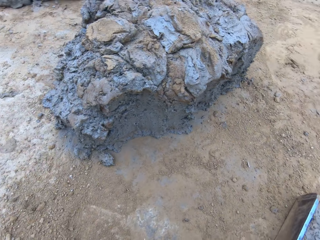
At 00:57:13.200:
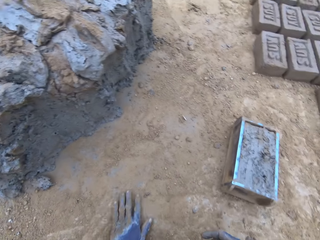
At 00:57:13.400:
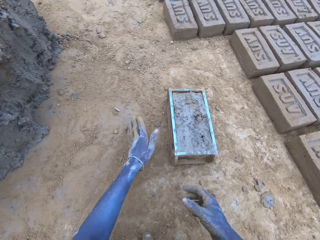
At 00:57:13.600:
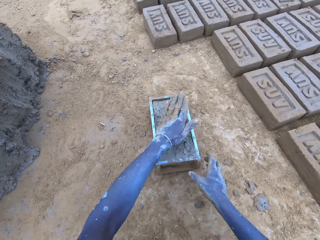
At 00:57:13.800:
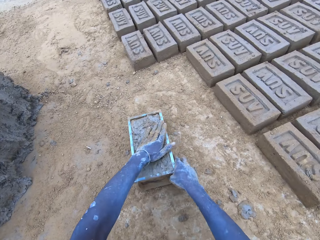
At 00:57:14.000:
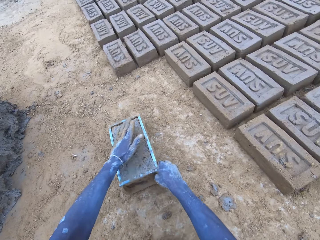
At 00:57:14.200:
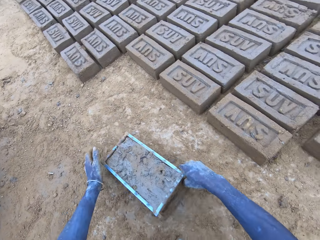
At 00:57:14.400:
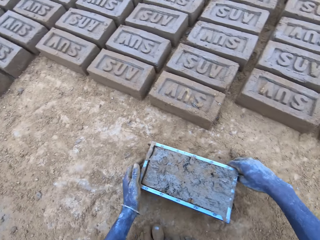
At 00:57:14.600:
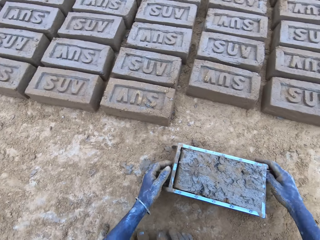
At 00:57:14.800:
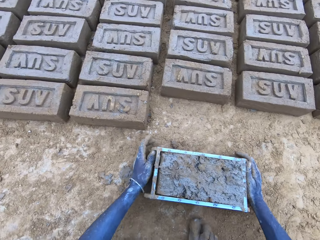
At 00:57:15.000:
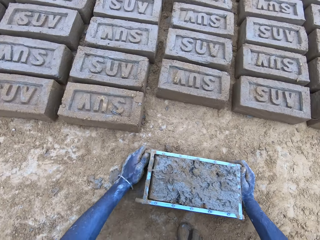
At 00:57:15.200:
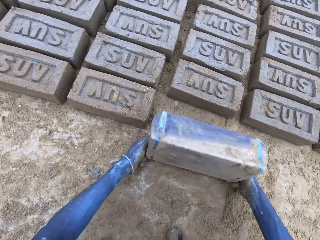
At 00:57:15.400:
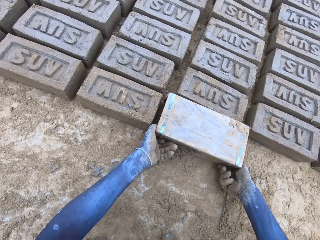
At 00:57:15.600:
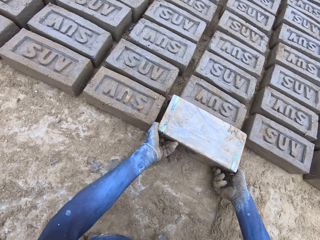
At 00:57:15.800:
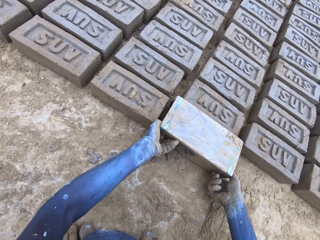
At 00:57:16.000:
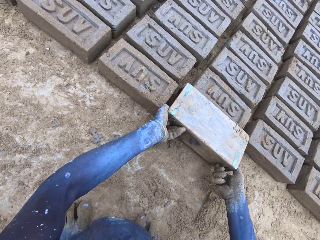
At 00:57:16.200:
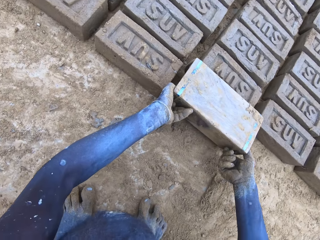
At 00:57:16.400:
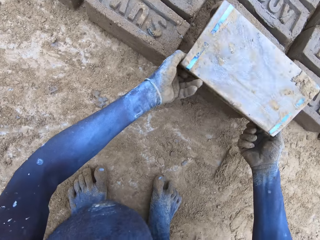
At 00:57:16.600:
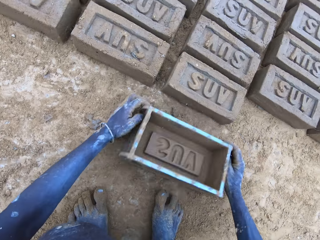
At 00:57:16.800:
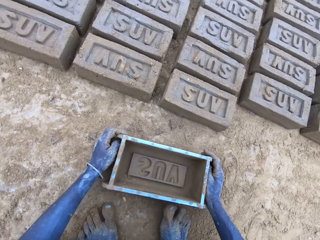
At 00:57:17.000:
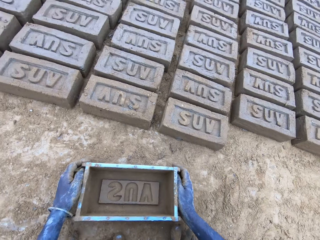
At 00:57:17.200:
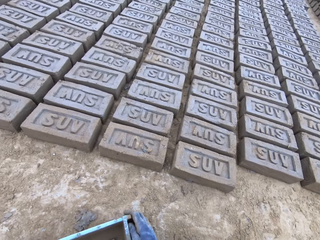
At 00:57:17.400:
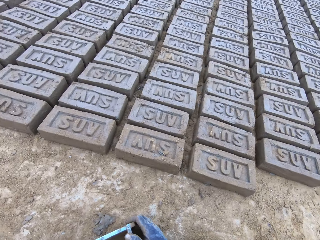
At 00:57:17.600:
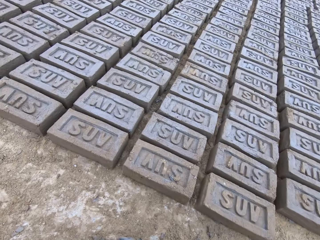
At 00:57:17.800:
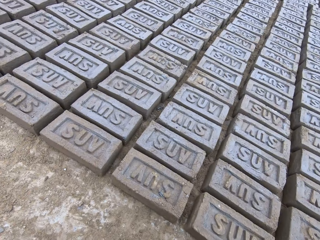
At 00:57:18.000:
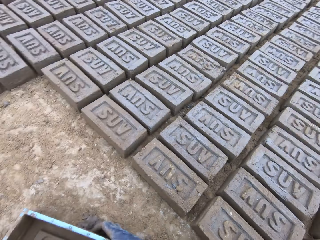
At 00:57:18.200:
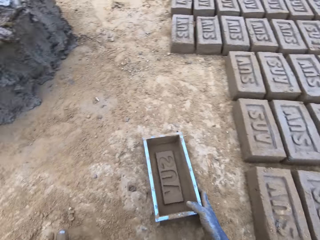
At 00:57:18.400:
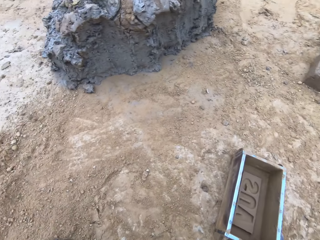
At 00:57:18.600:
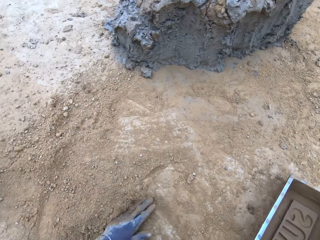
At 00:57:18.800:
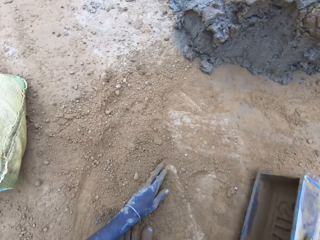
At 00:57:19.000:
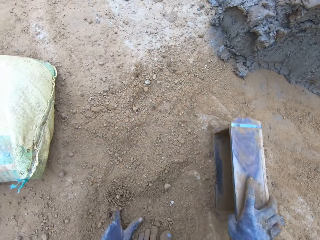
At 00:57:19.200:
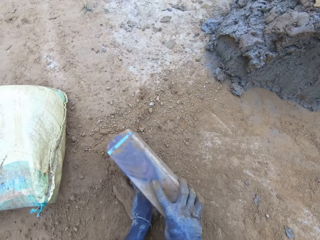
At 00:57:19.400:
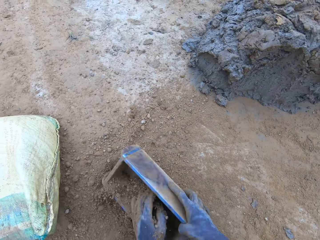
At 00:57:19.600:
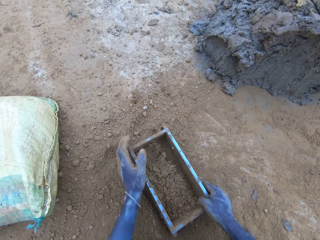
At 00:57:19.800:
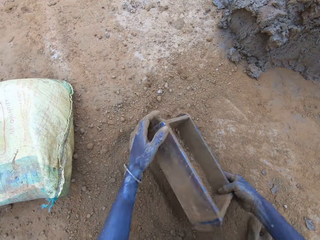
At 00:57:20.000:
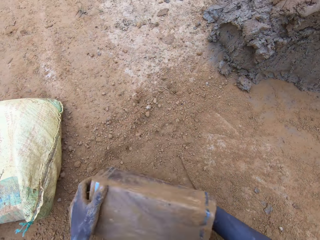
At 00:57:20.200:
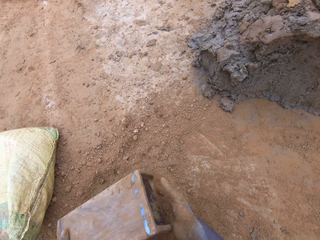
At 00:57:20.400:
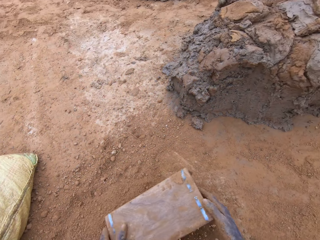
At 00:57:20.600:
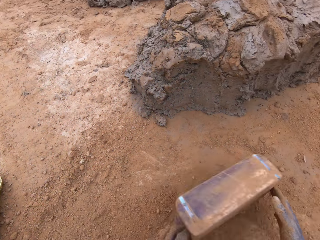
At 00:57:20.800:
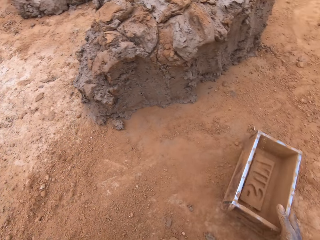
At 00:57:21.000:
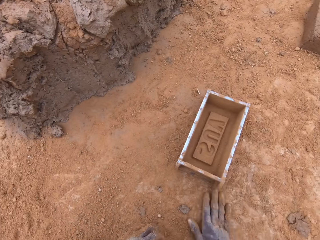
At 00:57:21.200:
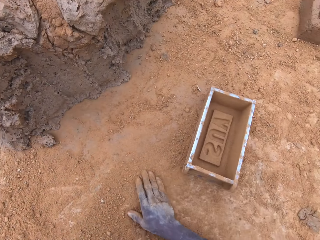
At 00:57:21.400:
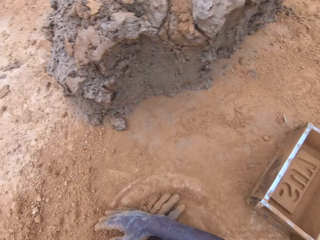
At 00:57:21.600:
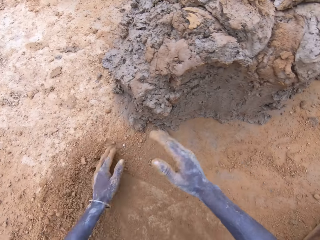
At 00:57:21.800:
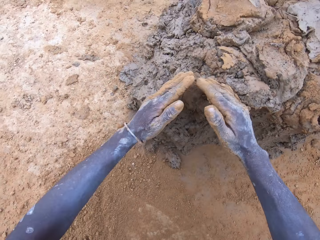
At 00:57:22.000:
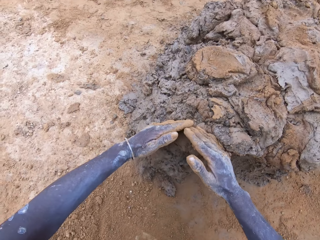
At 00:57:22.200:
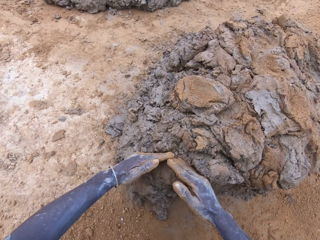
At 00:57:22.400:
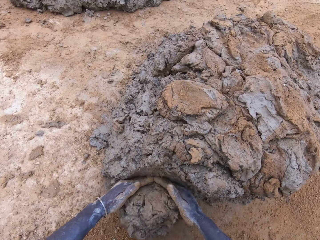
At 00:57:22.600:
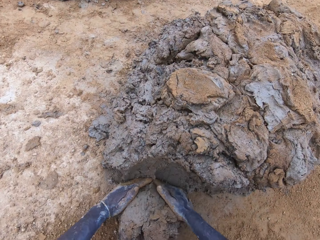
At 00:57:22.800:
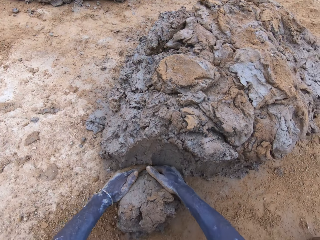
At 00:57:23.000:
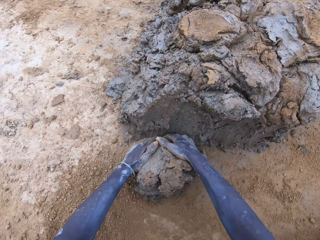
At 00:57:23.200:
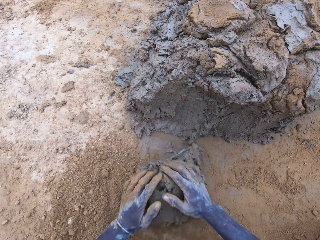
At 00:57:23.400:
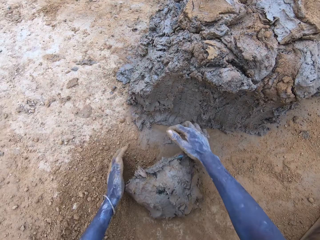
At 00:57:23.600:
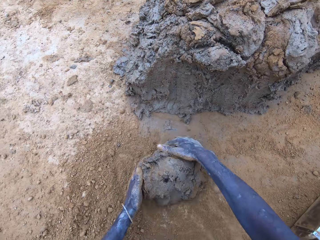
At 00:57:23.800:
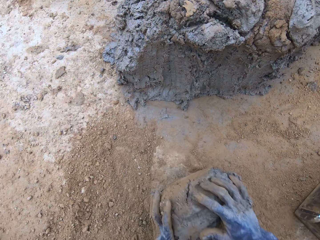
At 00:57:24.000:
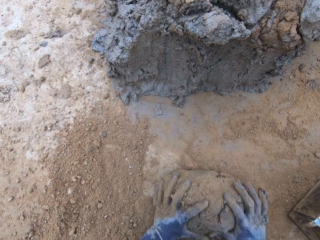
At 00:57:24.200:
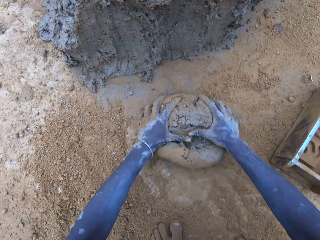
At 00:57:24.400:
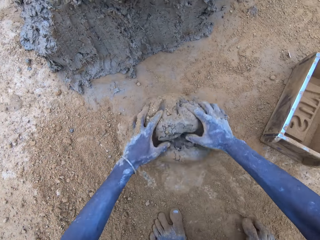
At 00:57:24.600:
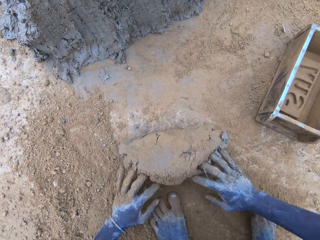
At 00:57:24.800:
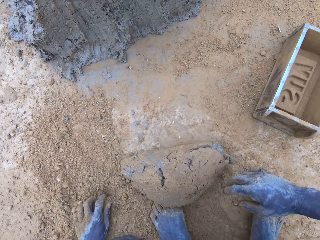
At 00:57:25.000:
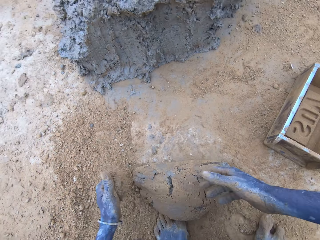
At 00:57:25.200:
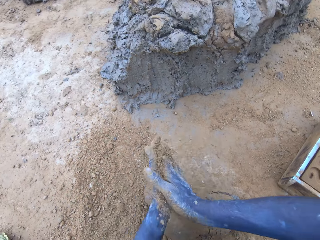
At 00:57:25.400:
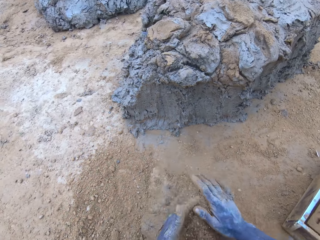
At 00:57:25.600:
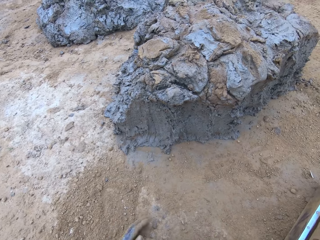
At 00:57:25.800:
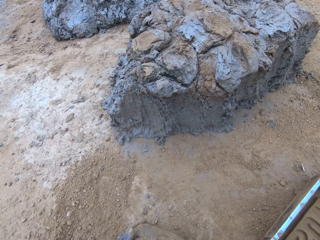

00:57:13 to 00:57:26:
The camera wearer throws the mud on the pile of mud. They pour the mud in the brick mould on the ground. They put soil in the brick mould and pour the soil from the brick mould on the ground. They scoop mud or clay using hands. They roll the clay on the ground.

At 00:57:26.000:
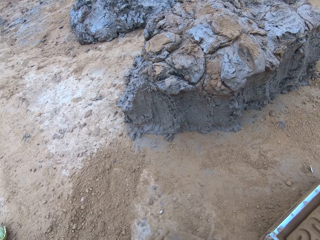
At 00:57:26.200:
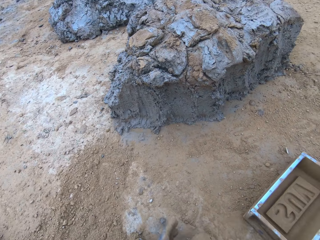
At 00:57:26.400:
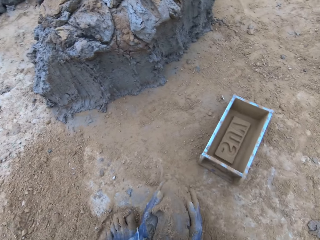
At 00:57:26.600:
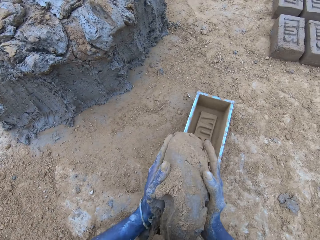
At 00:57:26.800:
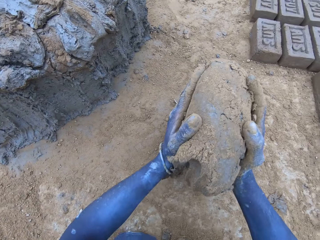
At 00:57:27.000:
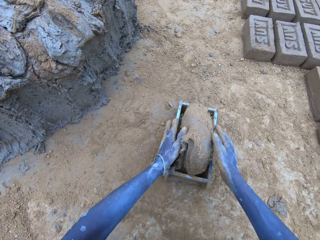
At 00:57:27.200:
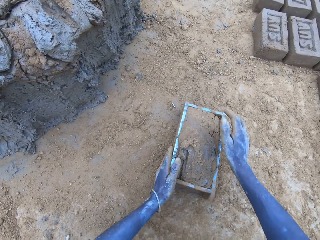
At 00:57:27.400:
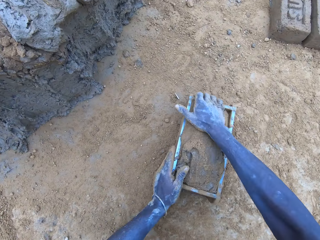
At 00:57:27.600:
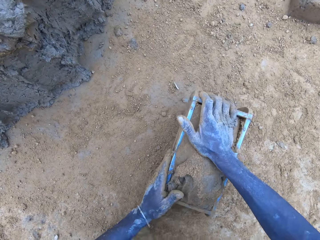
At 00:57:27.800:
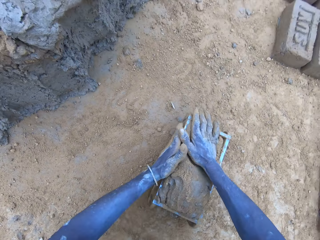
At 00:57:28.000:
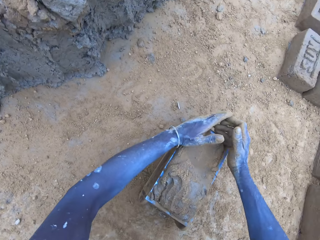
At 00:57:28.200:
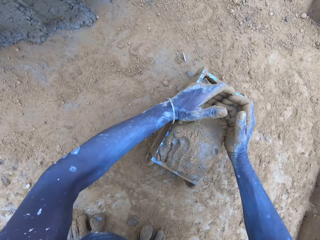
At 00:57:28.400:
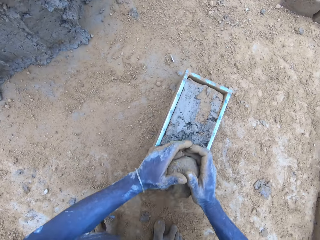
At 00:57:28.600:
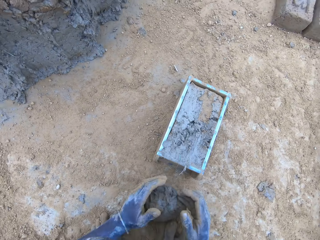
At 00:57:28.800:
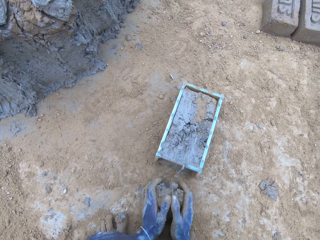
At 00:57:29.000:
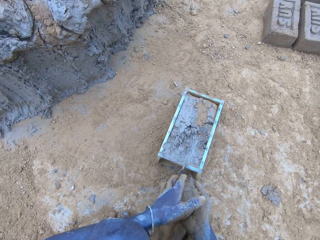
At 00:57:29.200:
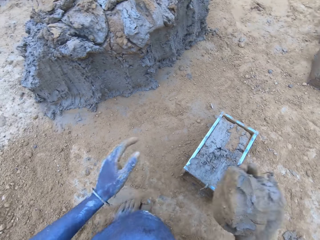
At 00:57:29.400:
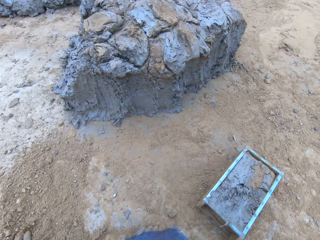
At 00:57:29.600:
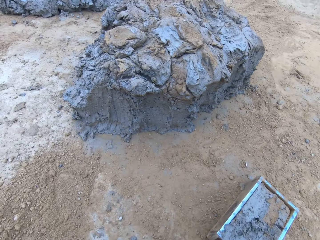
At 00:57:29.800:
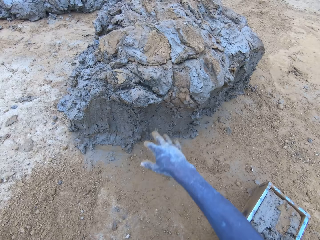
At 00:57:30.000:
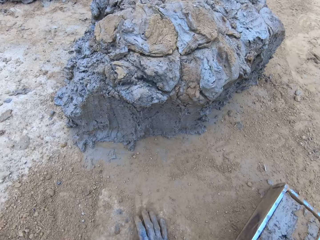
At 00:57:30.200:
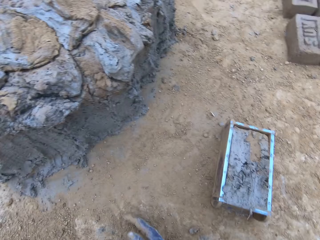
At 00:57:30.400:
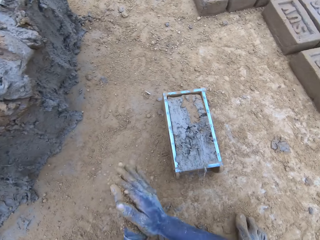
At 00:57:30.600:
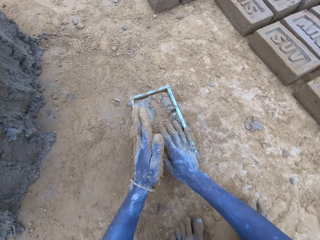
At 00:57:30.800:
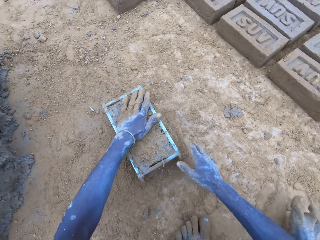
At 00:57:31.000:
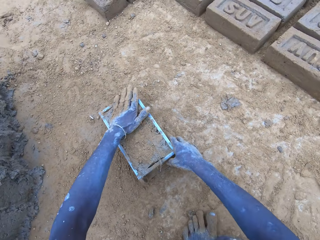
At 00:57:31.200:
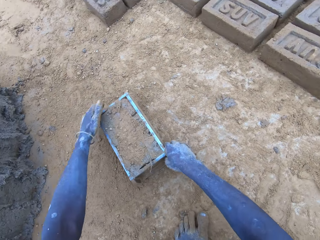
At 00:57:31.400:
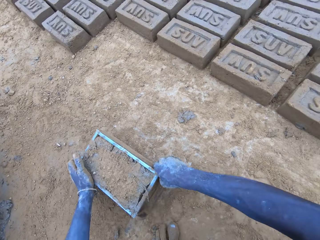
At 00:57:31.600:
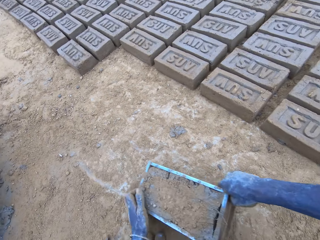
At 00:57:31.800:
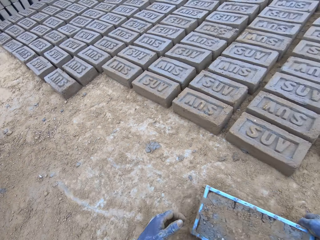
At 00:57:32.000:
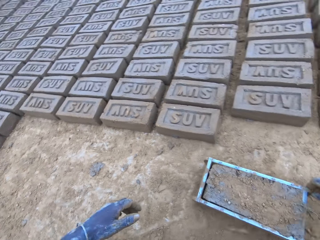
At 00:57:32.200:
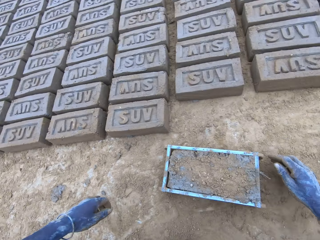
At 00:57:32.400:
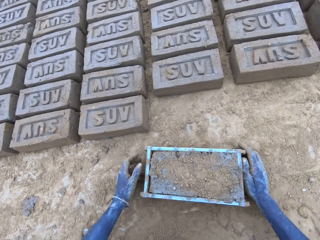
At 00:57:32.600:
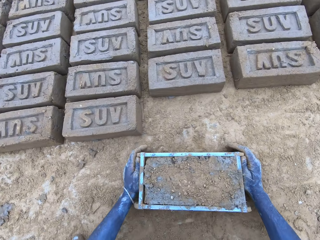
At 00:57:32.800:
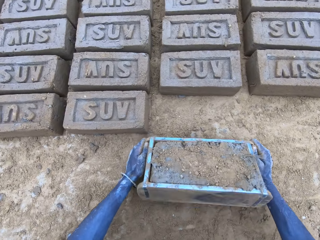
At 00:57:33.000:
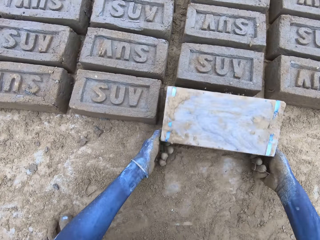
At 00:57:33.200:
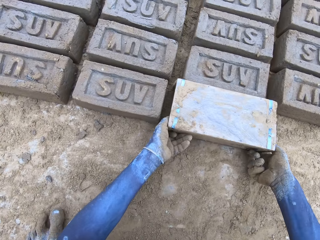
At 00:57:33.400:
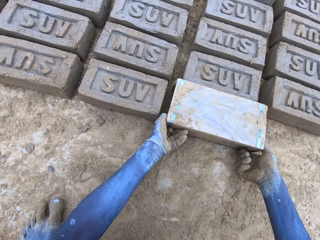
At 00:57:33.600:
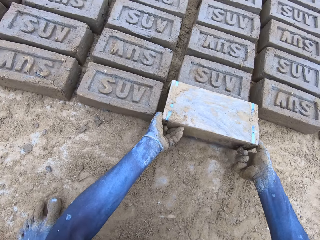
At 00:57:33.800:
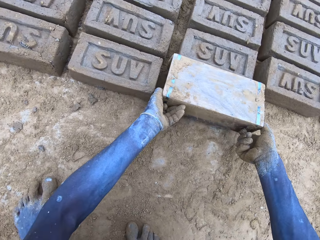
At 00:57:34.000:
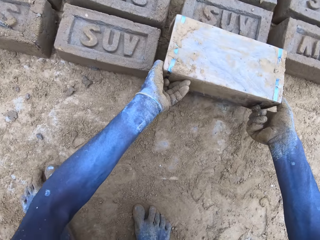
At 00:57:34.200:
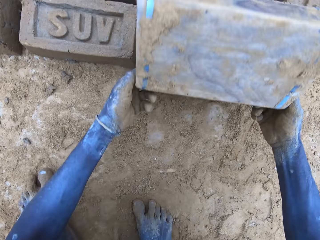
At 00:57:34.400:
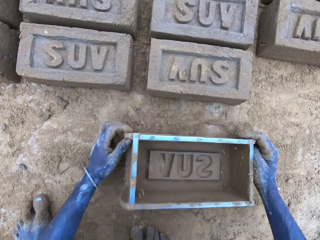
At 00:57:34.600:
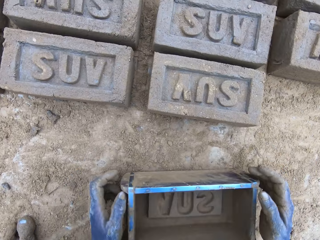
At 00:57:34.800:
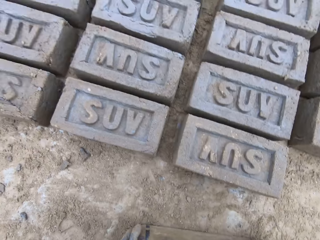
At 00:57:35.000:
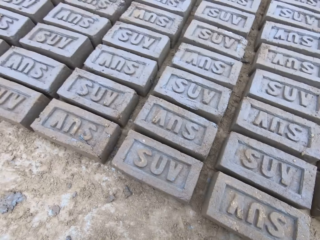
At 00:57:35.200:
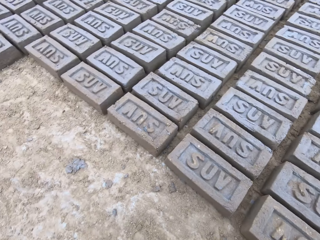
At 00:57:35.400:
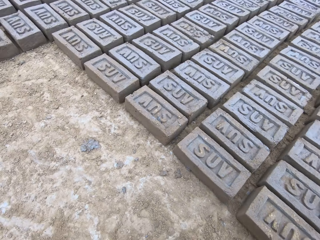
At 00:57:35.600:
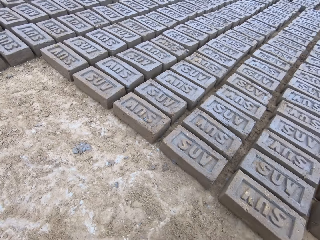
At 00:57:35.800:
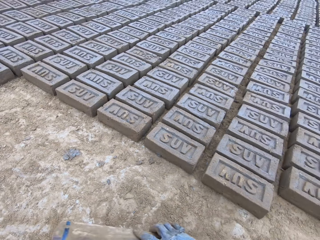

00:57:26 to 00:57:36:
The camera wearer puts the mud in the brick mould. They scoop the excess mud on the brick mould and throw the mud on the pile of mud. They lift the brick mould and pour the mud in the brick mould on the ground.
